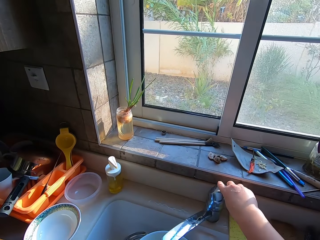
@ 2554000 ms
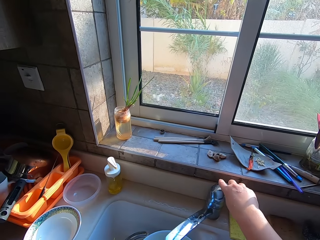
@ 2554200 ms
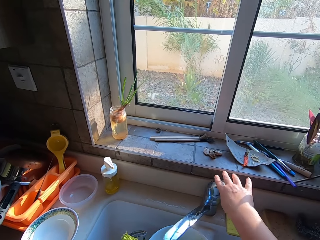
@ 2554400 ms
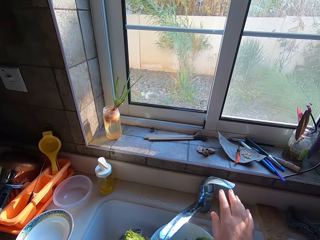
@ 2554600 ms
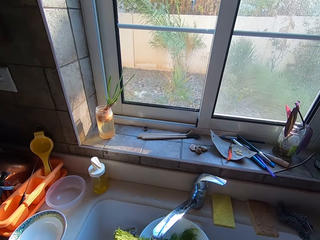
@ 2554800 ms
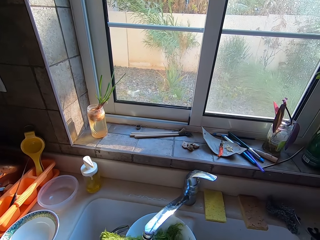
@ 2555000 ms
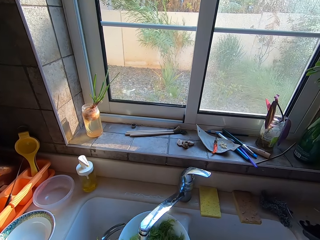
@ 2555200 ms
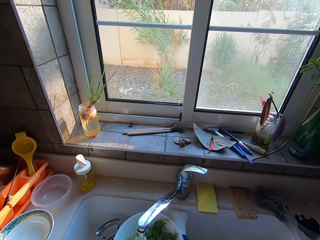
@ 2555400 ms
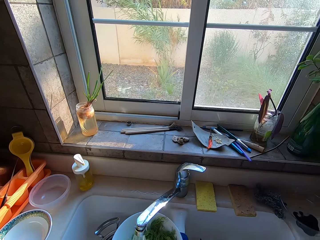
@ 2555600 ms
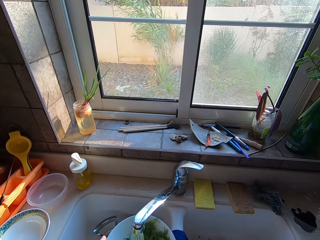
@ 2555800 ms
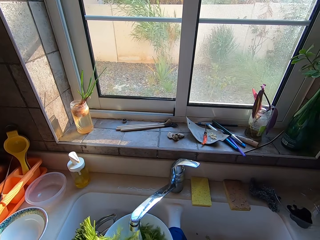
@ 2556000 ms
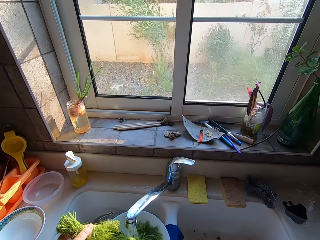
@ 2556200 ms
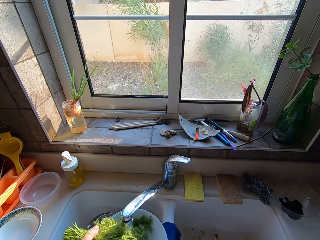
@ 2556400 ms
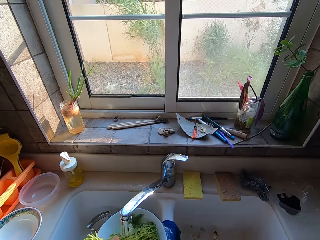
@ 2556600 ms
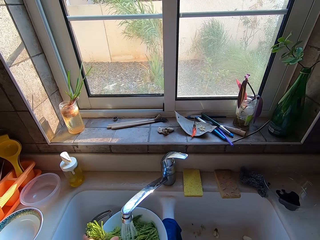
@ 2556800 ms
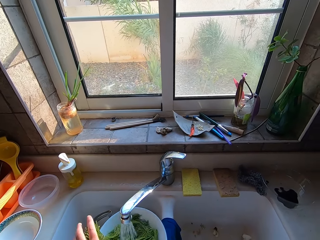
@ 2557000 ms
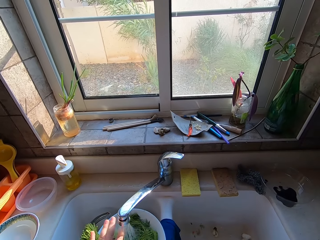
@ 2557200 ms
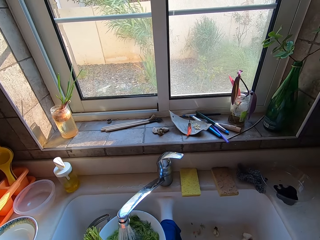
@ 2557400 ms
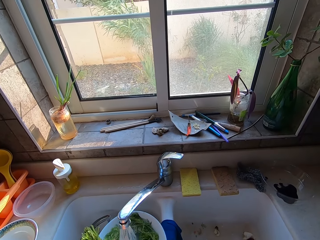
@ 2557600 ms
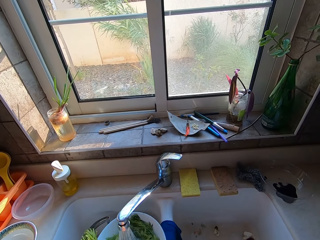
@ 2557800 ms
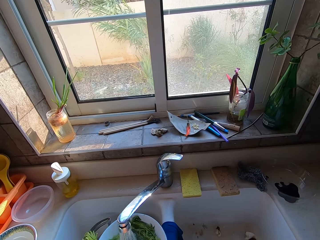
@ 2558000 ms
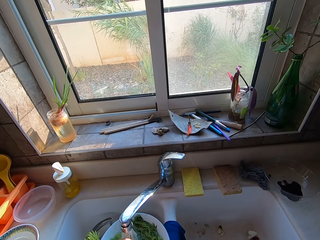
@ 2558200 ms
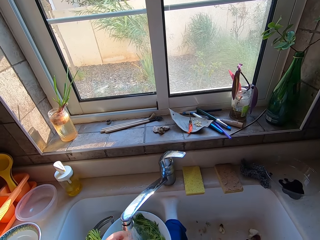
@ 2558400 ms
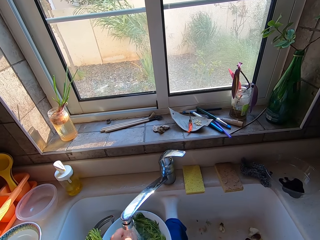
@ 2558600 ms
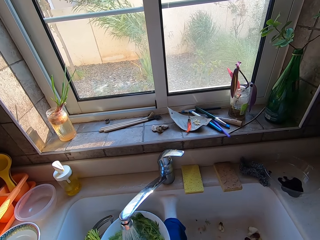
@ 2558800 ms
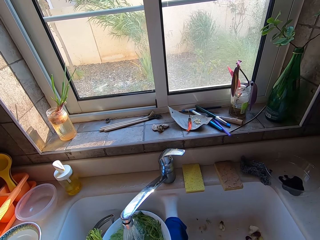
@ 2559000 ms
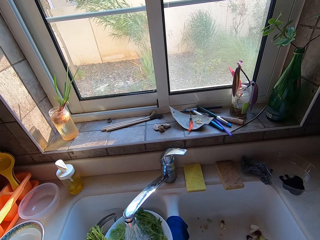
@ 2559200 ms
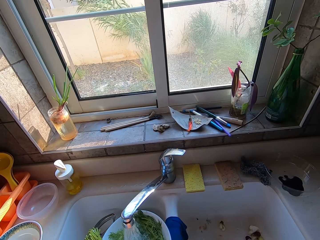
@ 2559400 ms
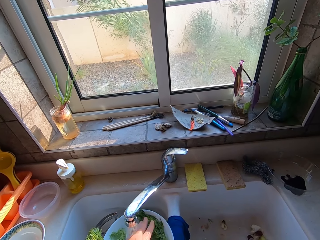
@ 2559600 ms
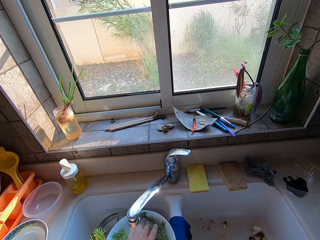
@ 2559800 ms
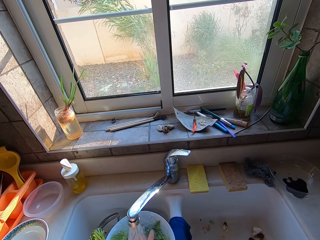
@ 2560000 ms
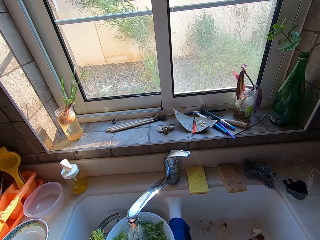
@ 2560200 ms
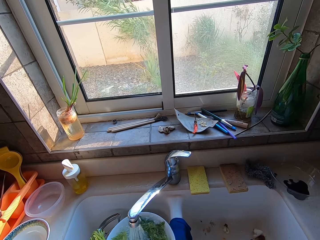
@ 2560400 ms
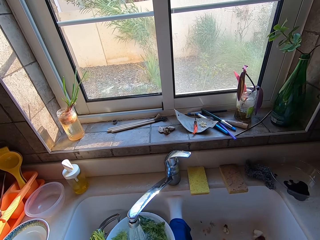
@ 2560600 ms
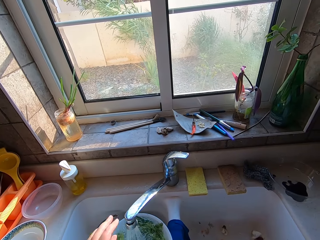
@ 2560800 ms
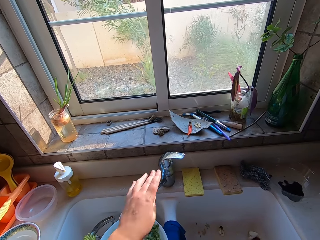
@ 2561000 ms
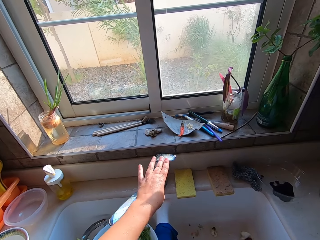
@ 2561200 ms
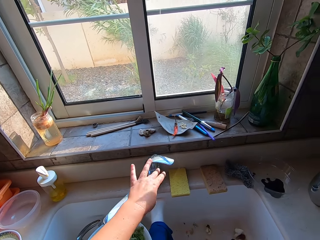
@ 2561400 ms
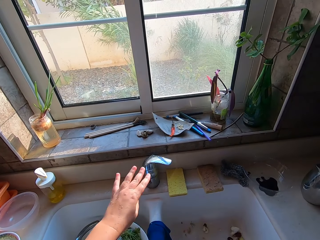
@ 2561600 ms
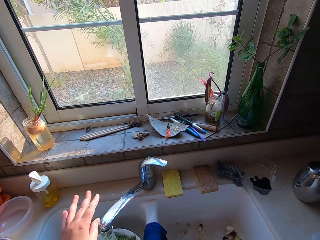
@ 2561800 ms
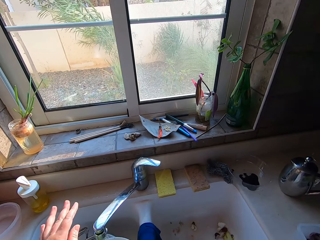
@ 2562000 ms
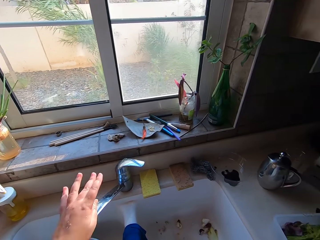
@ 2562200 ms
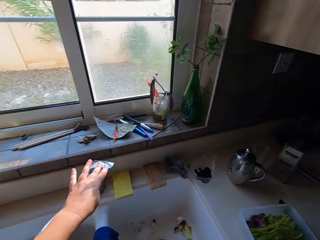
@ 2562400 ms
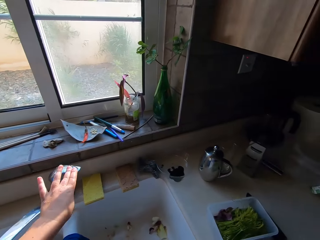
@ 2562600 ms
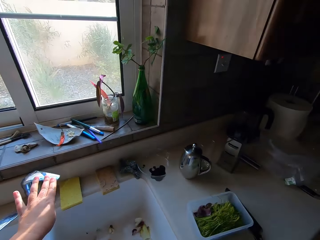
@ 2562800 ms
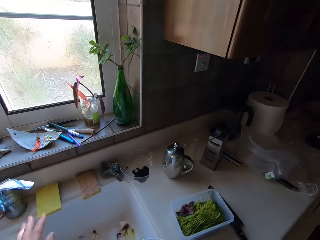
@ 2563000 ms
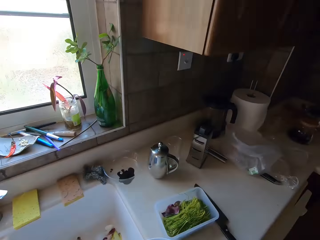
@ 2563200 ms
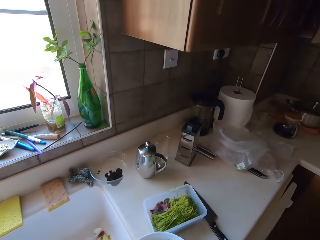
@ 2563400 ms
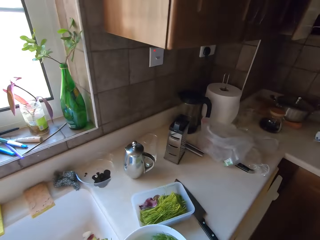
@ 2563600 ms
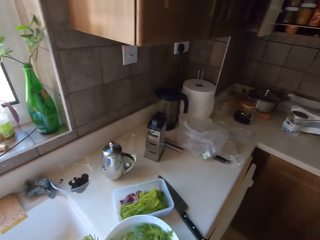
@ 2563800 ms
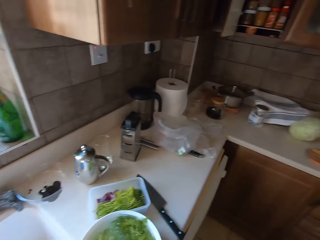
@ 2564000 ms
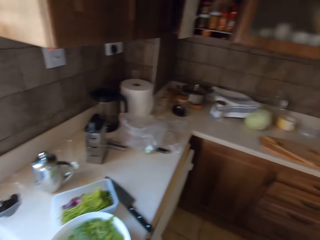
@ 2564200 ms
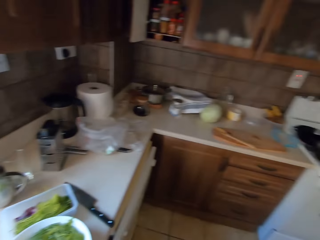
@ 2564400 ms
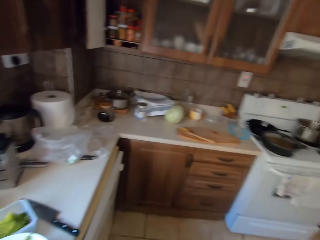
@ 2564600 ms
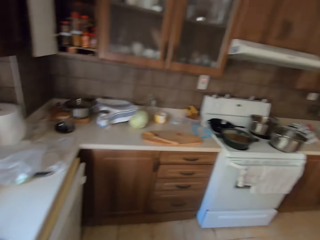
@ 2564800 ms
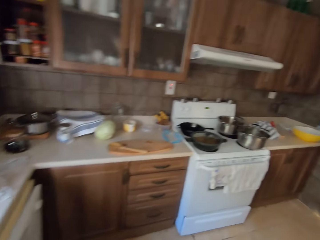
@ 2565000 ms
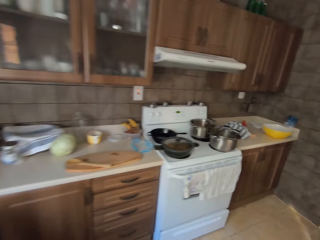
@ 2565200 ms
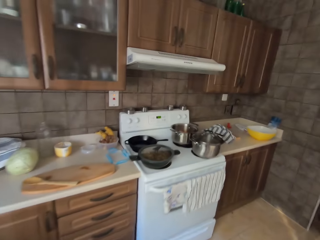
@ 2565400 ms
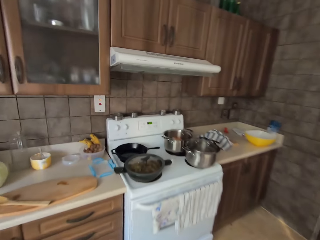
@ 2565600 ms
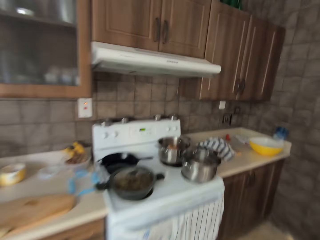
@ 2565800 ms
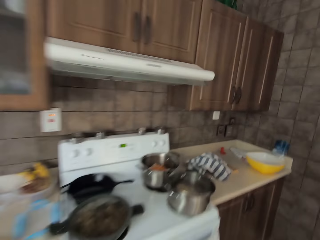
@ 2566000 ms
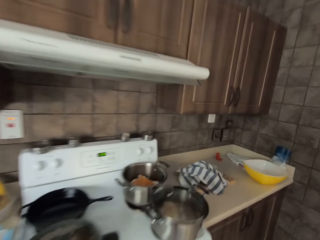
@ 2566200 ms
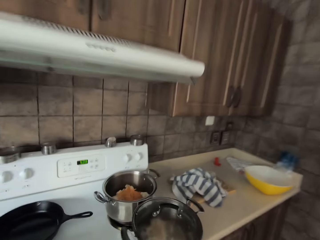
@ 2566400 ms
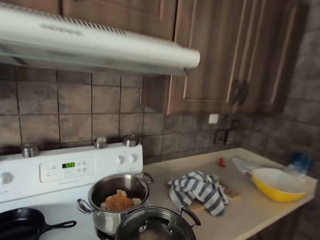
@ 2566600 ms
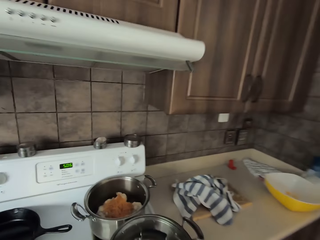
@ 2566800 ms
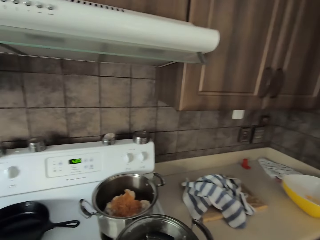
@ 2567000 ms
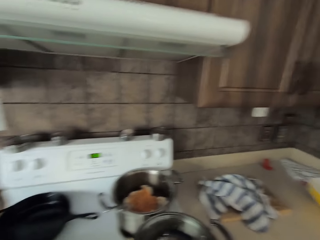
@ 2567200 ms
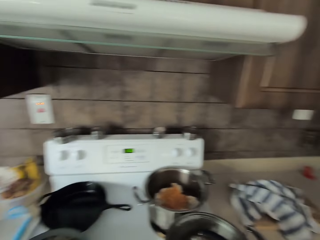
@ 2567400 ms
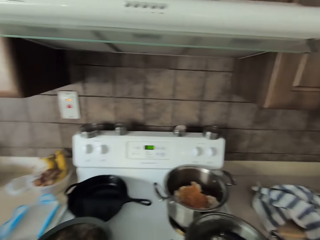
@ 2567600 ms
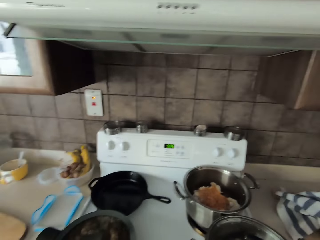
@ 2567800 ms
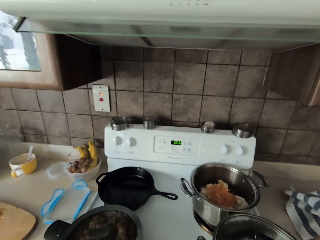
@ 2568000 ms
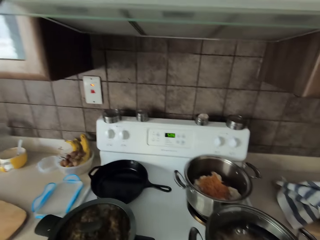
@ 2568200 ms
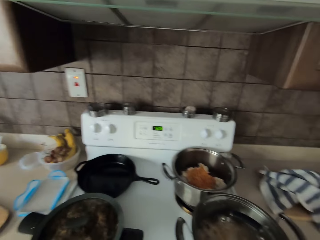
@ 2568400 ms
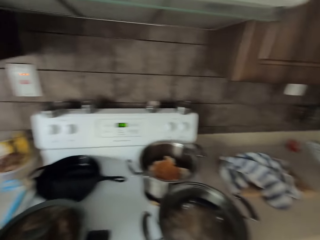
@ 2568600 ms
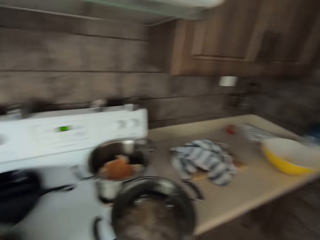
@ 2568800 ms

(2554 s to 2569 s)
The camera wearer puts water in the bowl. They wash the dill. They close the water tap. They close the water tap again. They put the dill on the table. They walk around the room.

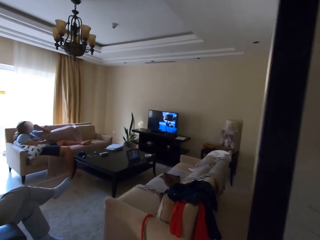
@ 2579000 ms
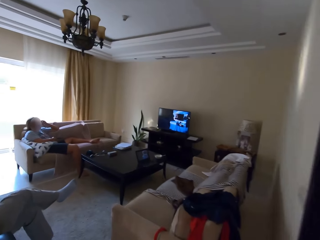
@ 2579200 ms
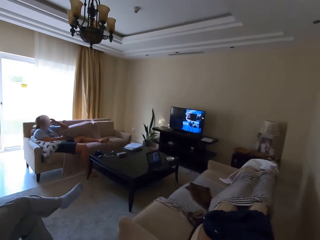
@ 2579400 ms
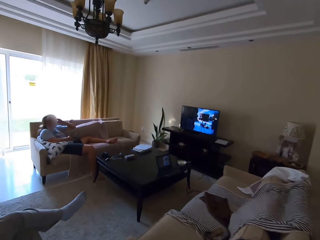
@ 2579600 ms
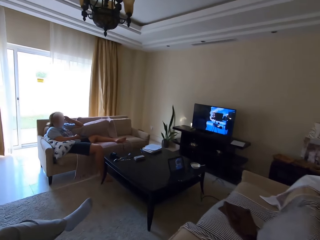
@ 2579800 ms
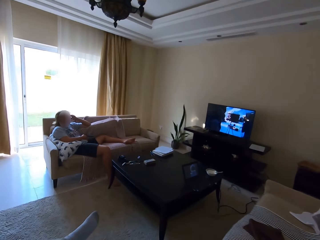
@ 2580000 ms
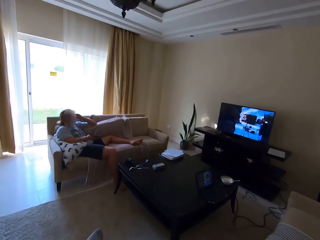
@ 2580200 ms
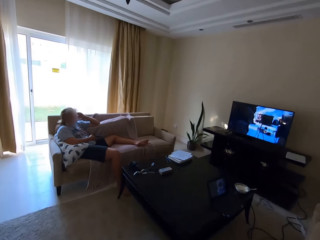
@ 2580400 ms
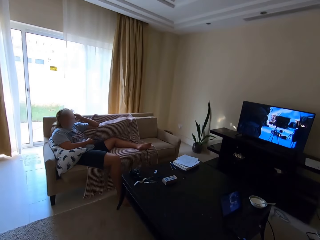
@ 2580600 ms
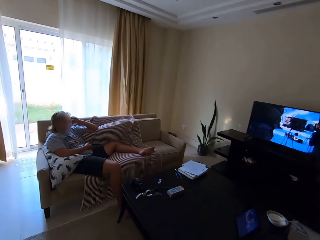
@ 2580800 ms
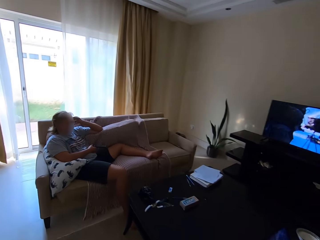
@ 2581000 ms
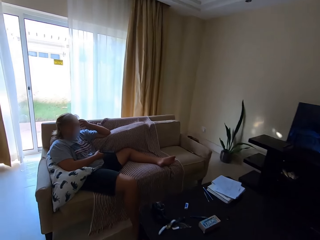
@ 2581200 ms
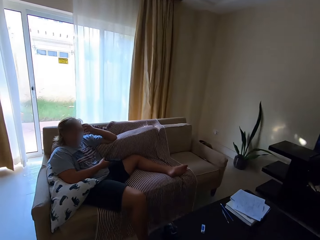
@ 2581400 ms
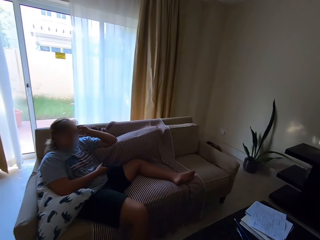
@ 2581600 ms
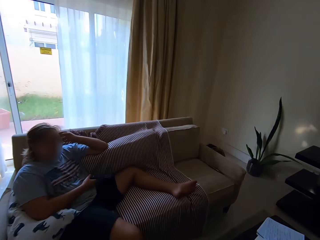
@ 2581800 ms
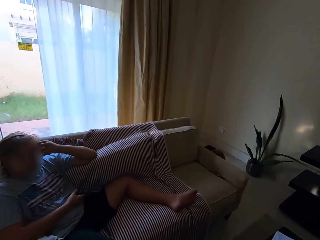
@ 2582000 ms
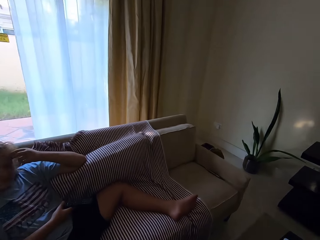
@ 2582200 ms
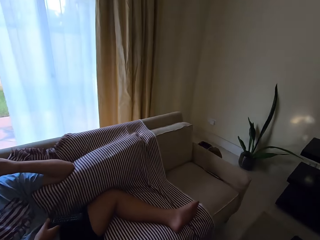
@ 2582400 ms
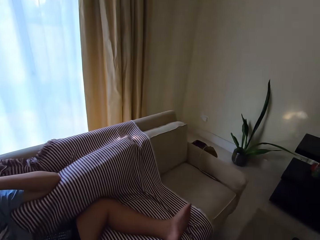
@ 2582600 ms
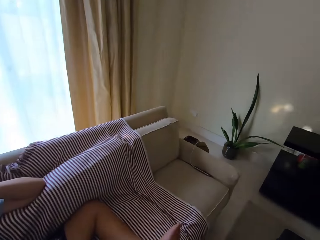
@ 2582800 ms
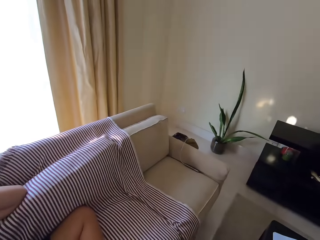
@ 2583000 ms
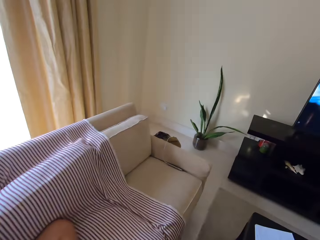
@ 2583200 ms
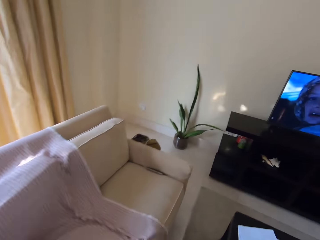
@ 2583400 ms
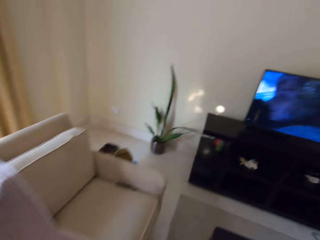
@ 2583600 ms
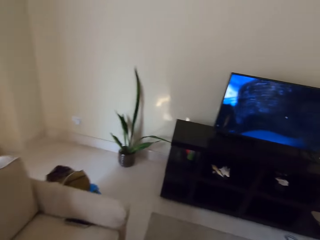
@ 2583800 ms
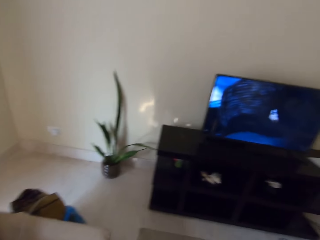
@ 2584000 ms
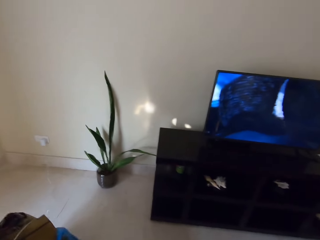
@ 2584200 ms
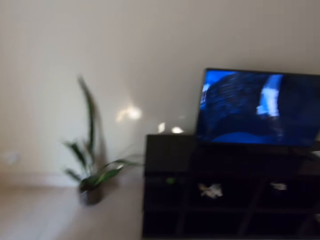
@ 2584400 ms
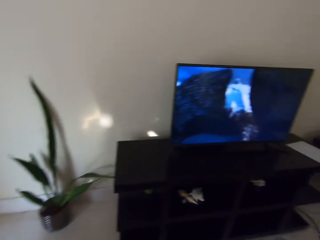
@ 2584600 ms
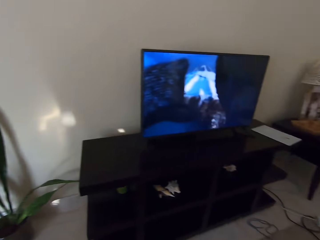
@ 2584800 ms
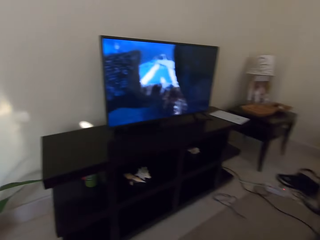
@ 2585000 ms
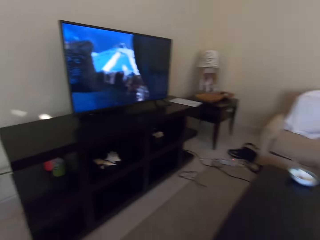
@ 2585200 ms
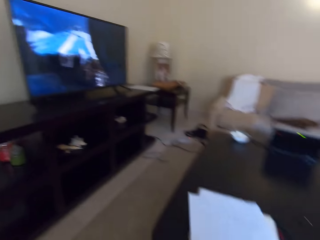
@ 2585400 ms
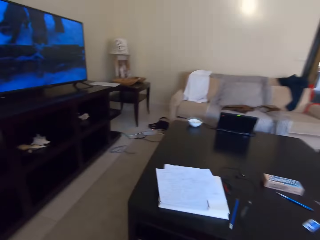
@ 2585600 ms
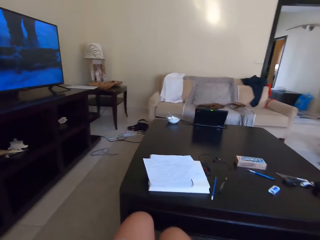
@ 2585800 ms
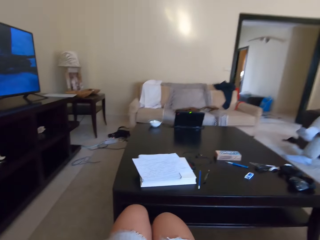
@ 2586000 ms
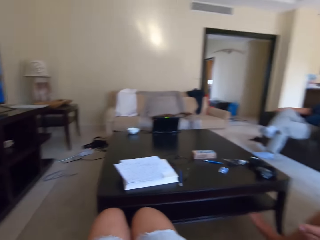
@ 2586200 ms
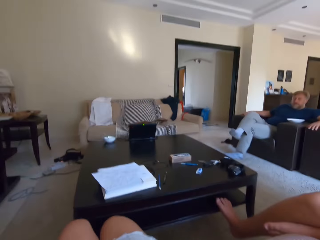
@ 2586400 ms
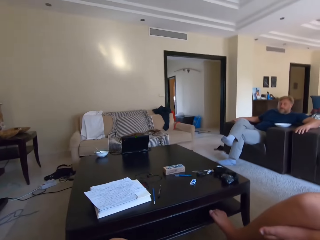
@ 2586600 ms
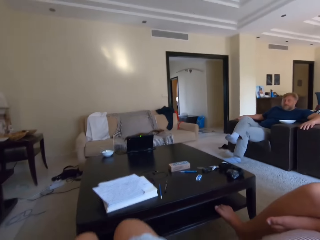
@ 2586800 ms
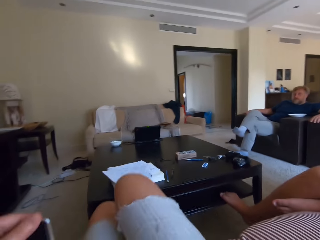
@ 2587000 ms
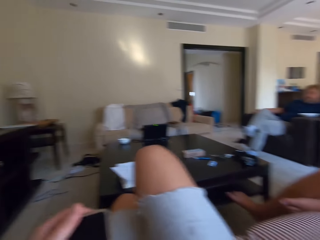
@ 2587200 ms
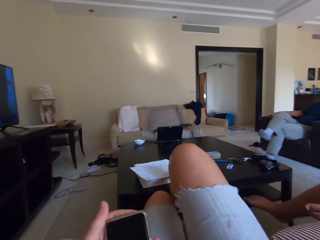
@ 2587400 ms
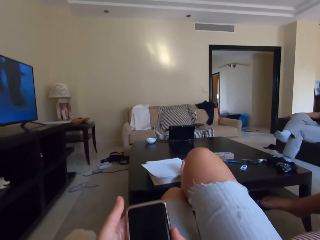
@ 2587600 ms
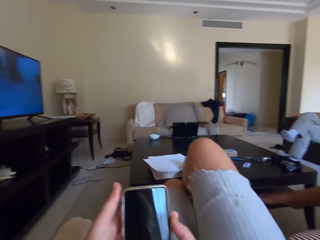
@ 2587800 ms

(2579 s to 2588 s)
The camera wearer moves the legs. They sit down.
